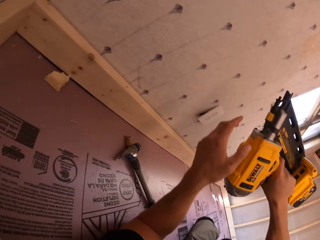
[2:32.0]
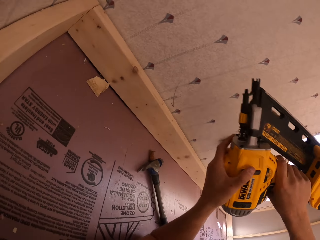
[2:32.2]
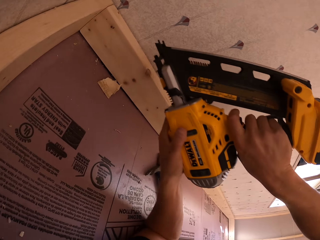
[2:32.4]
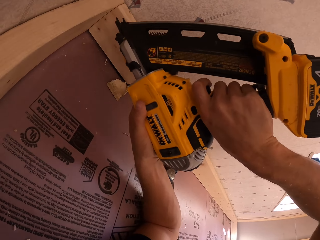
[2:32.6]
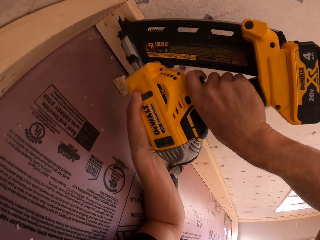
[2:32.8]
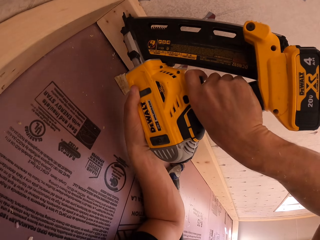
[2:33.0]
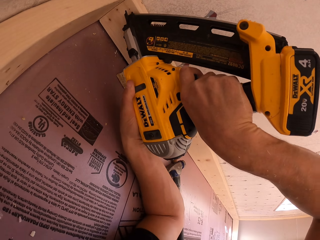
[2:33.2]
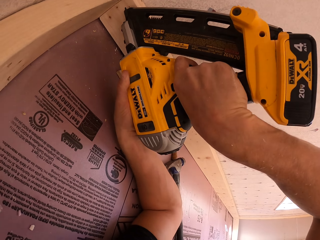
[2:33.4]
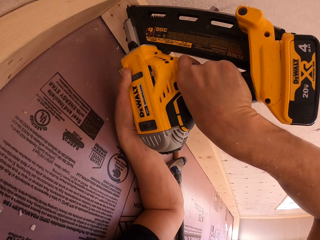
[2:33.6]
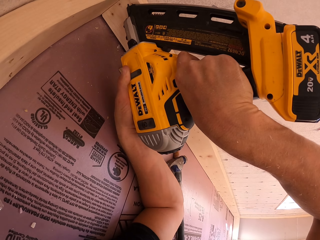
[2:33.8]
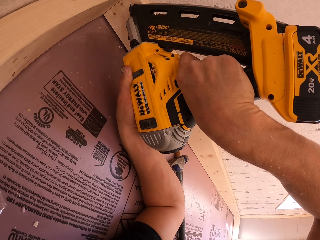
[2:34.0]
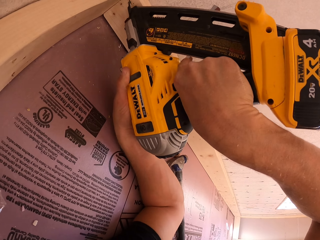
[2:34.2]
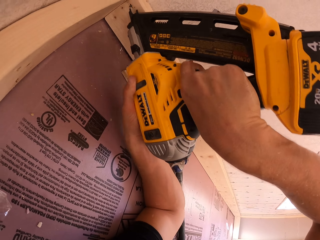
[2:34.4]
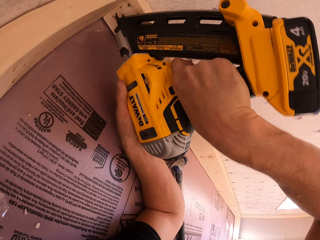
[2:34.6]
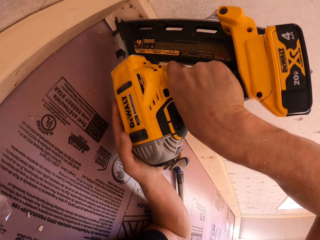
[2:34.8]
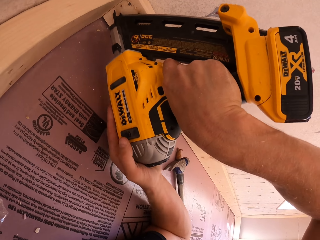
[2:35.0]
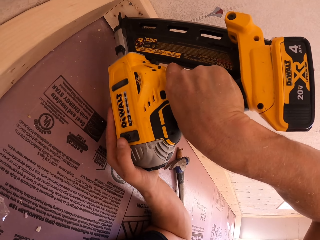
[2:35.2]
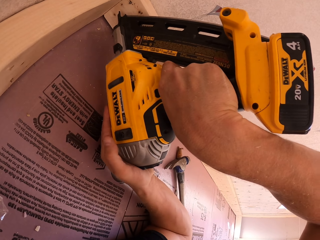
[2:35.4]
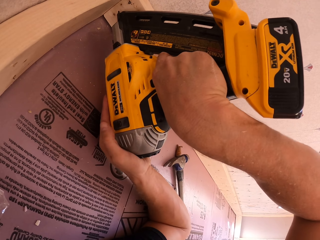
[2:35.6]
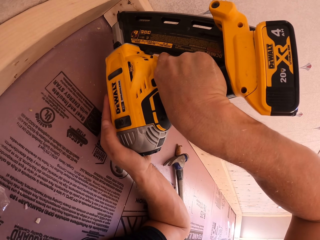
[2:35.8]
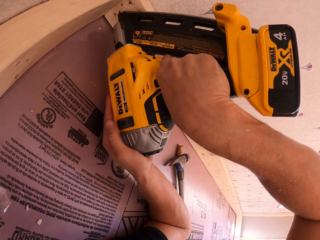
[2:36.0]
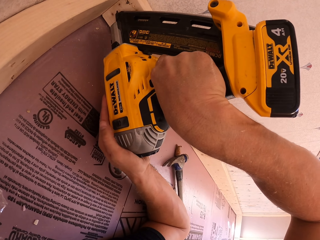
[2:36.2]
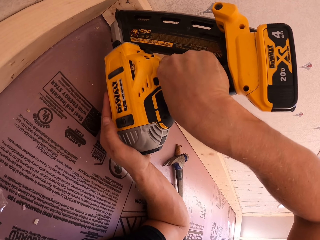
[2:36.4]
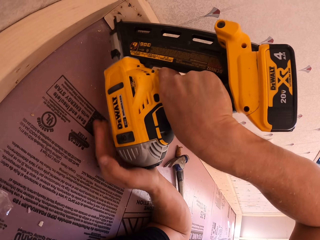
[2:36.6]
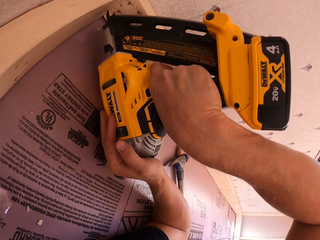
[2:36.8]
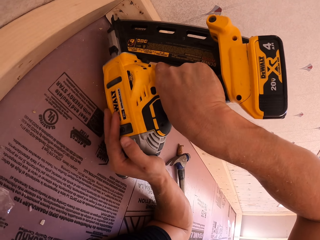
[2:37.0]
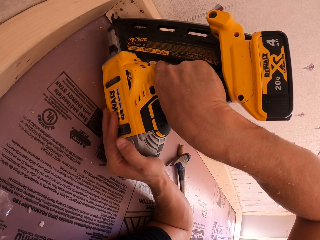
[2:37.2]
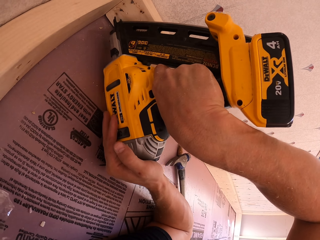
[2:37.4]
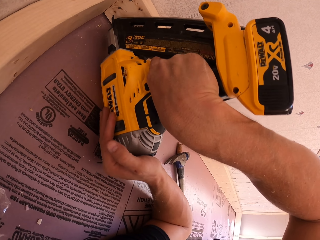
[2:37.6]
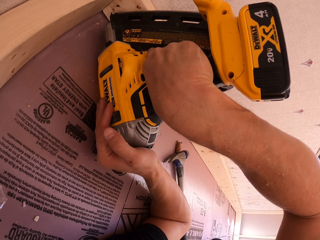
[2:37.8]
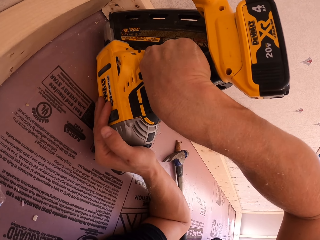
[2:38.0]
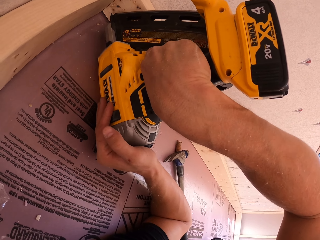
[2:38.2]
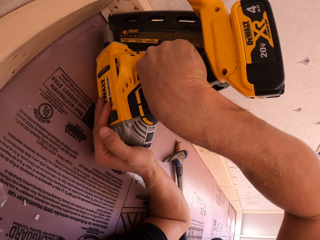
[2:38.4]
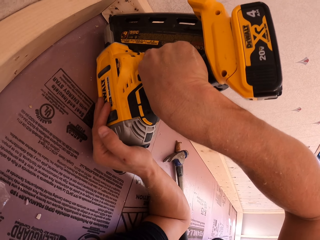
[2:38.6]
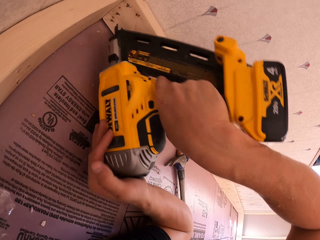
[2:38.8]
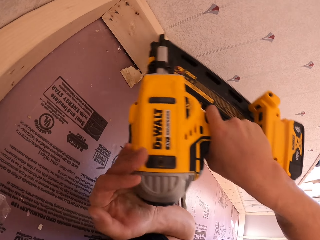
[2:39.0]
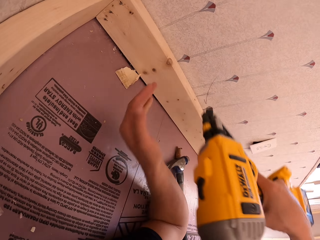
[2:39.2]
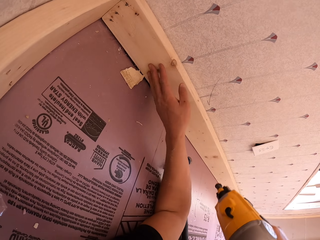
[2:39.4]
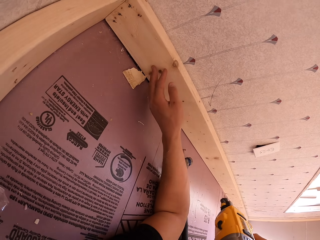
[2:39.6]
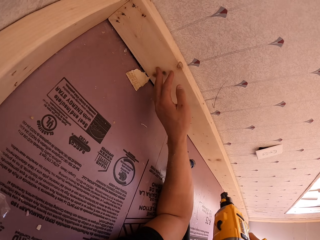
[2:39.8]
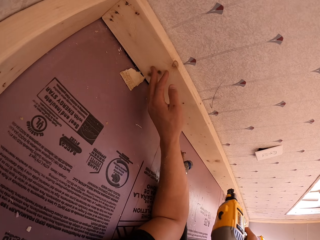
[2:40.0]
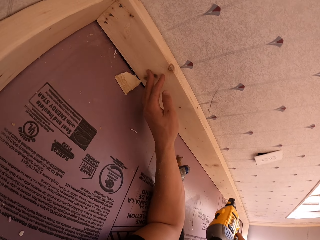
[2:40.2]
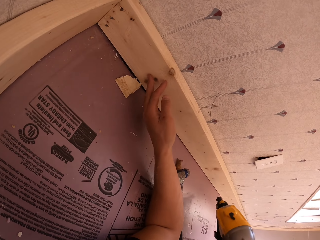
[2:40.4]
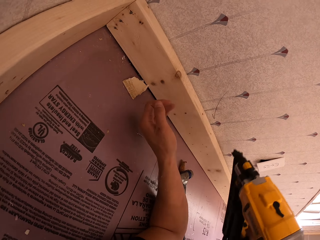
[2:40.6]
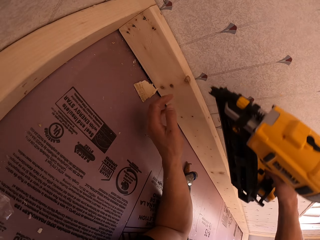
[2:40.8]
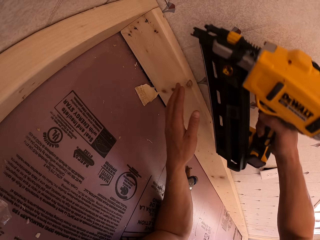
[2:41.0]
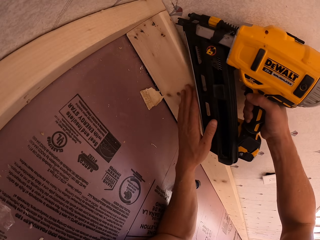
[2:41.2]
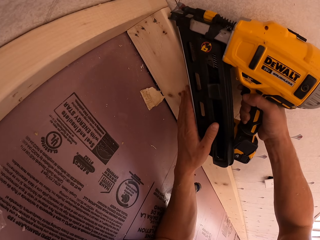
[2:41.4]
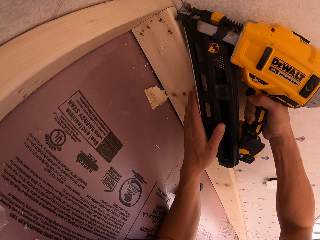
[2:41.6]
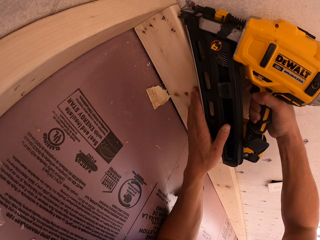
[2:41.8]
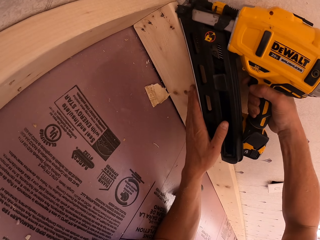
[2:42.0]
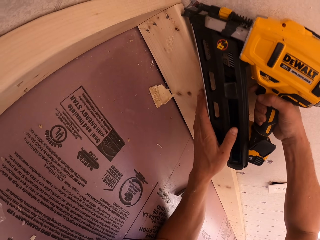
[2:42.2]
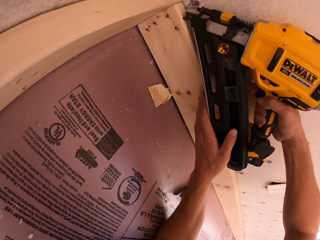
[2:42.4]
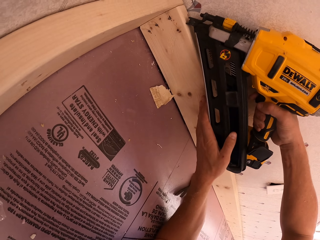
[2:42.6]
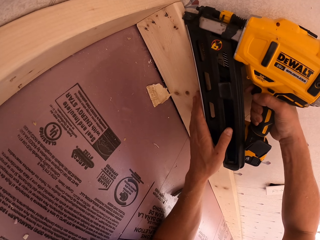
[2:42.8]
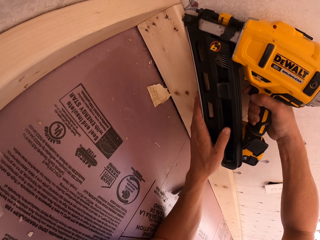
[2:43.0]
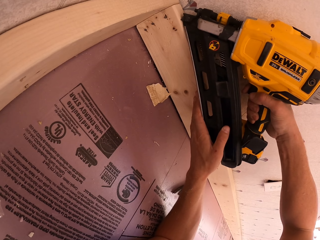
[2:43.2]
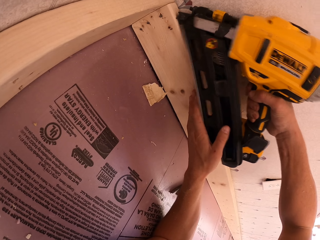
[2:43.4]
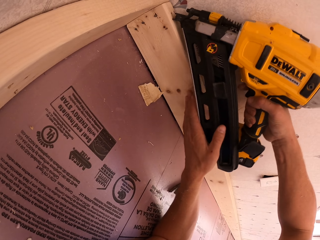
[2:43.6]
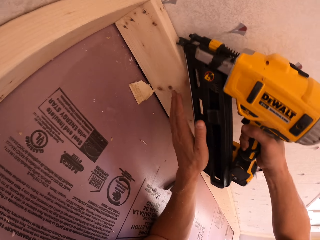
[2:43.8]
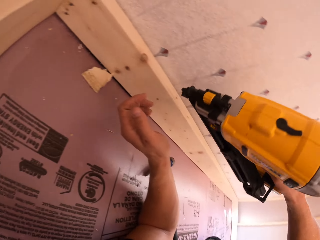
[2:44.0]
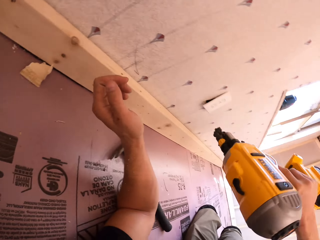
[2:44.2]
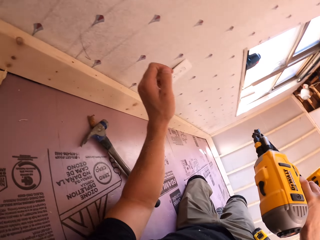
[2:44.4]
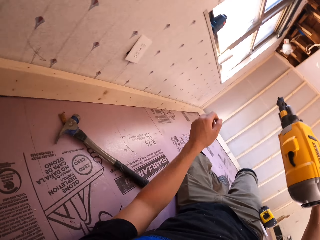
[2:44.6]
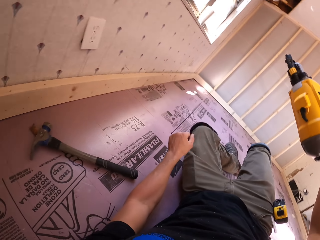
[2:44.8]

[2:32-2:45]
The camera wearer drills the wood. They check on a nail. They touch the wood. They drill the wood.

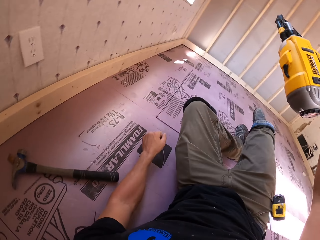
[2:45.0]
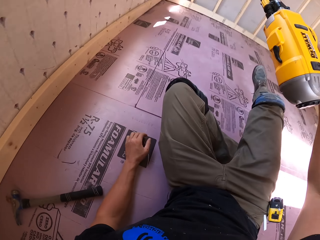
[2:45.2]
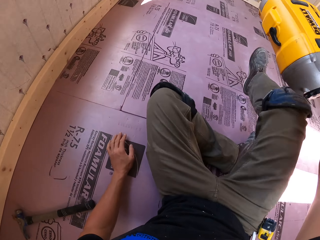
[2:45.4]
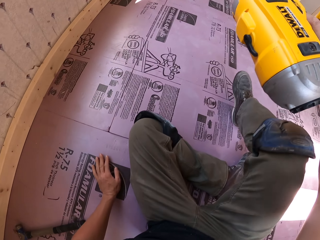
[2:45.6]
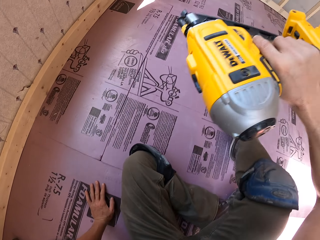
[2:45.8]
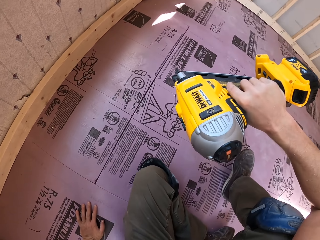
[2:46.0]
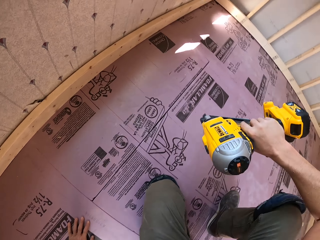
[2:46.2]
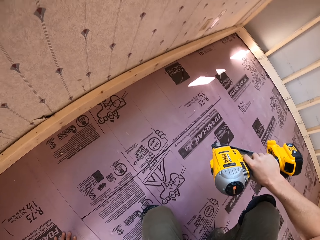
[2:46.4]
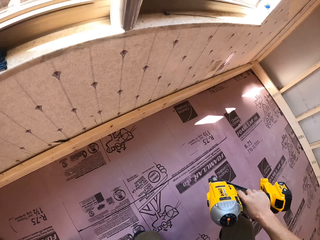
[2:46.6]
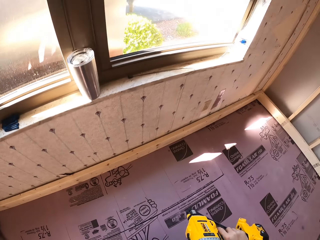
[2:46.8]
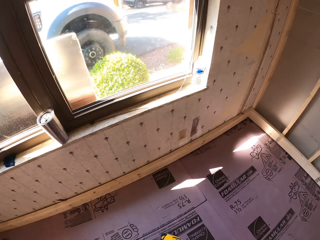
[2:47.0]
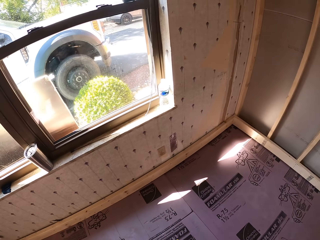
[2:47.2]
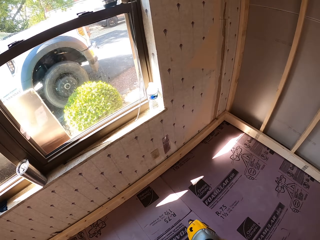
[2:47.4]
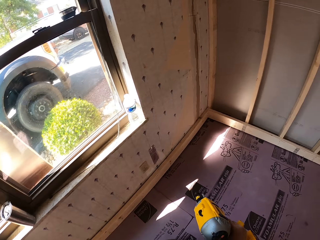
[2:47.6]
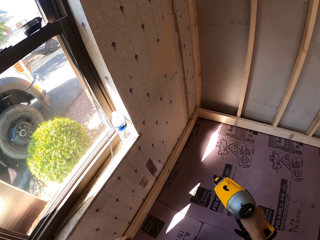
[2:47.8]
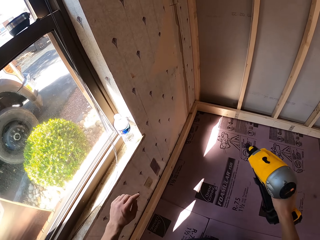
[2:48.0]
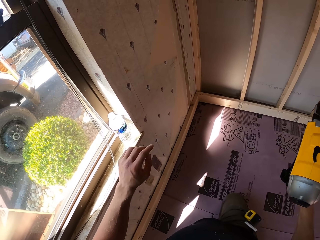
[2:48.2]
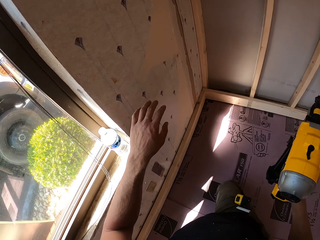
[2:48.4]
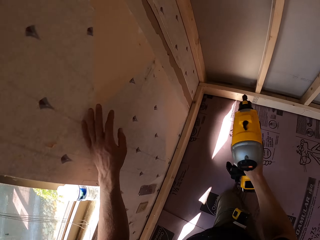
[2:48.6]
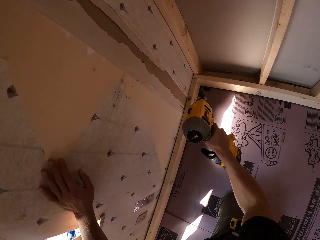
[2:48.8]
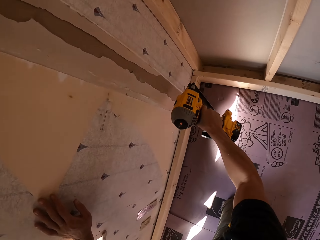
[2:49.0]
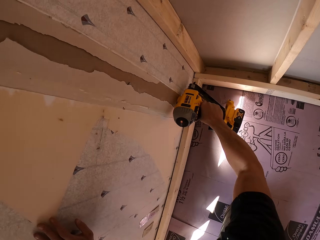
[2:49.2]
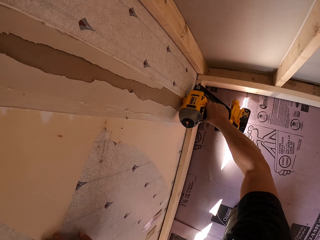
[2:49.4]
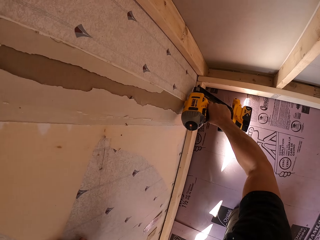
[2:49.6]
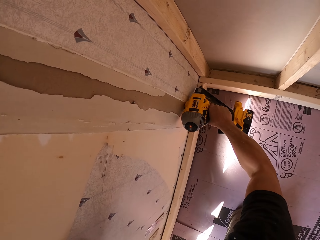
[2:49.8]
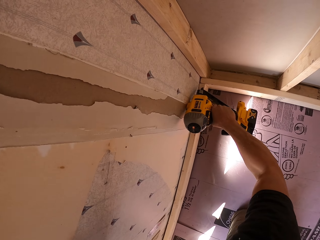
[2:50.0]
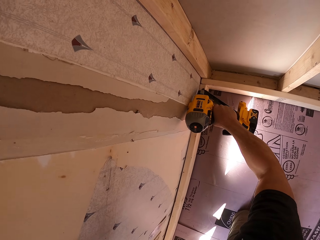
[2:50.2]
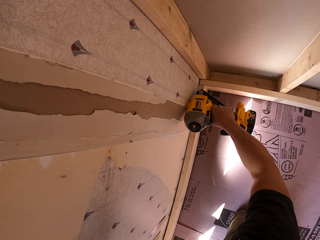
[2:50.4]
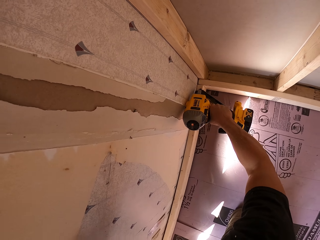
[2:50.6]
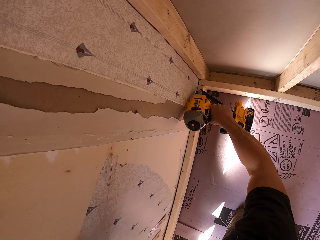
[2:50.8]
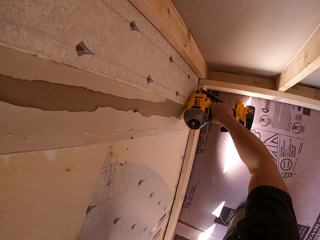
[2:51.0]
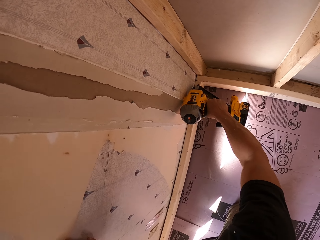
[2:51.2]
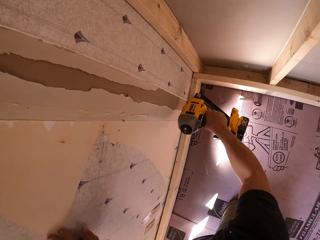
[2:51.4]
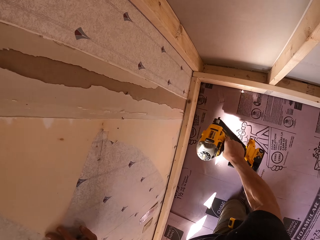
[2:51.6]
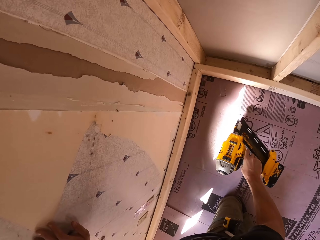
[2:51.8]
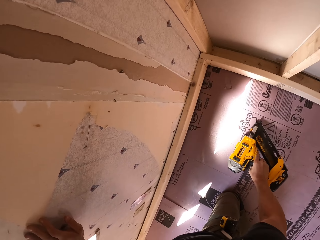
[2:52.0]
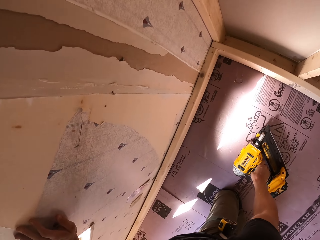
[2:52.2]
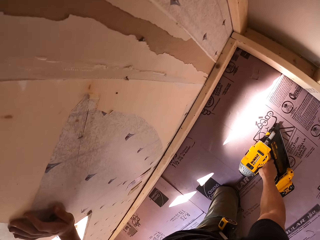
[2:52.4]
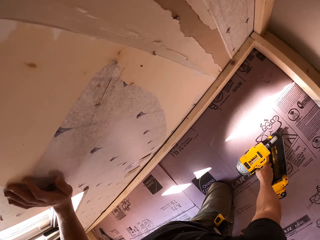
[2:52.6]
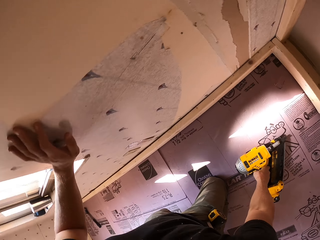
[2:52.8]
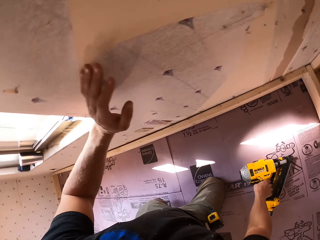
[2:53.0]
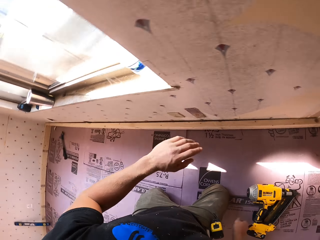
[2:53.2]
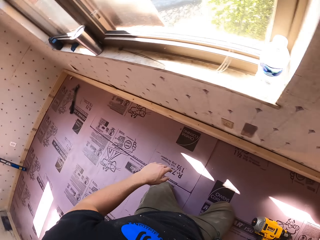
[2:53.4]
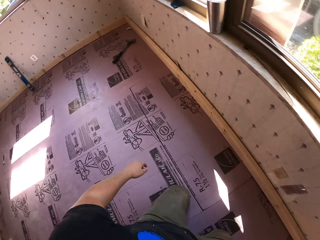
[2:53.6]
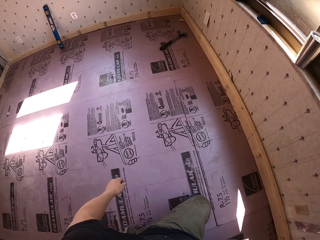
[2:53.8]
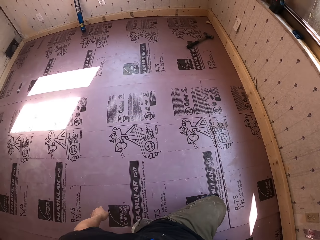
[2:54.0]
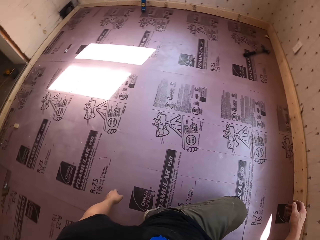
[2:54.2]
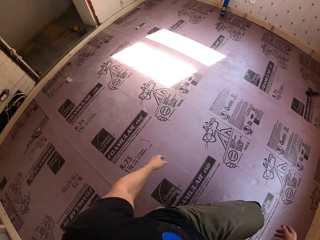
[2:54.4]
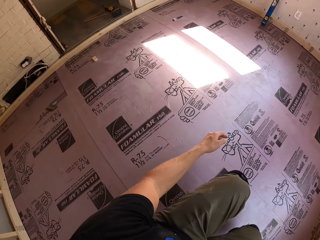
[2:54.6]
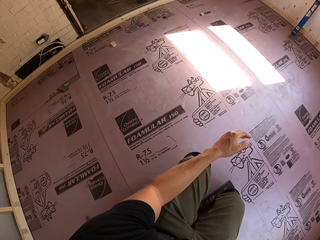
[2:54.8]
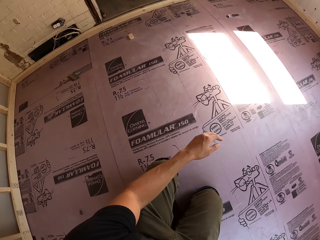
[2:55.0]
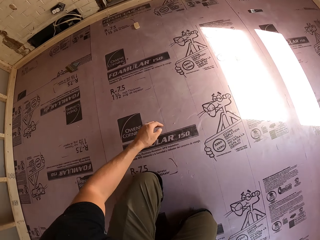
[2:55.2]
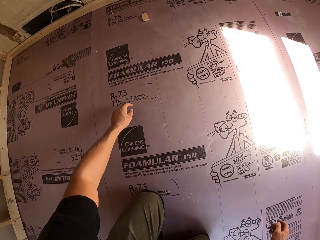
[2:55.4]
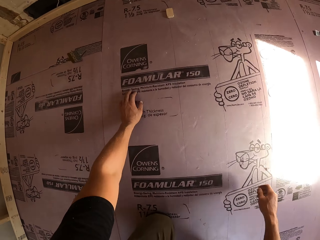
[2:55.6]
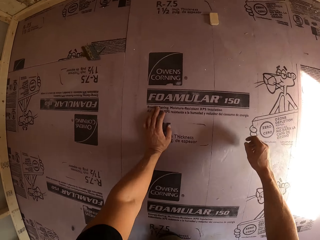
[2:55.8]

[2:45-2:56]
The camera wearer stands up. They kneel. They use a nail gun. They drop the nail gun. They turn around.
